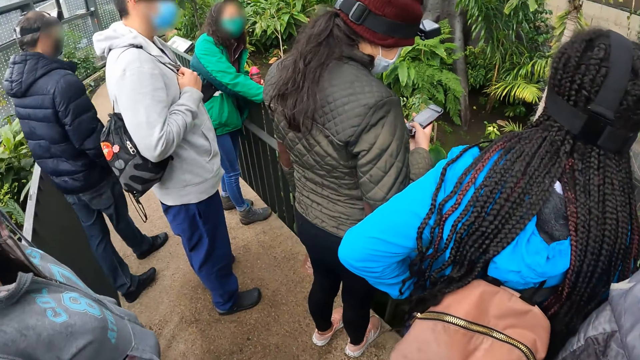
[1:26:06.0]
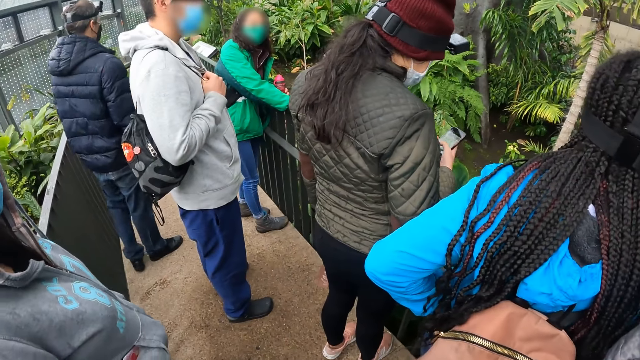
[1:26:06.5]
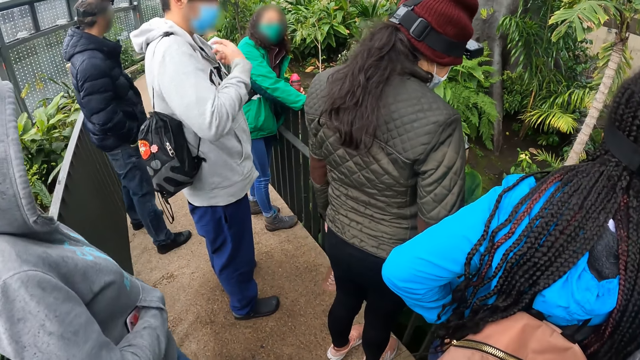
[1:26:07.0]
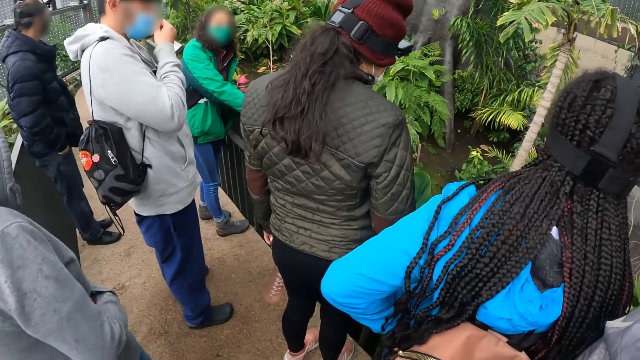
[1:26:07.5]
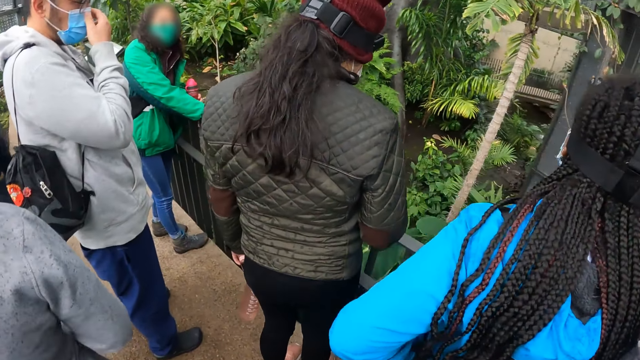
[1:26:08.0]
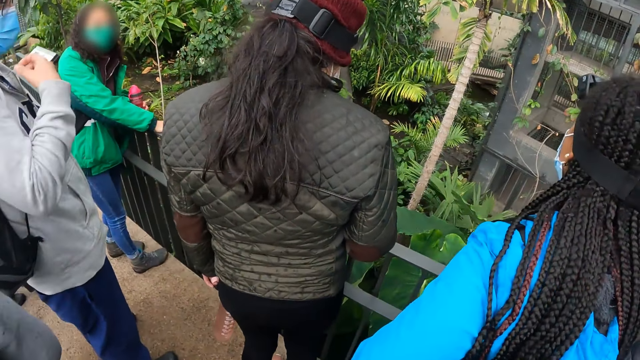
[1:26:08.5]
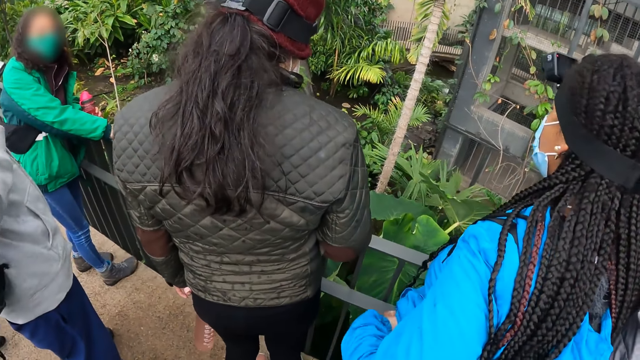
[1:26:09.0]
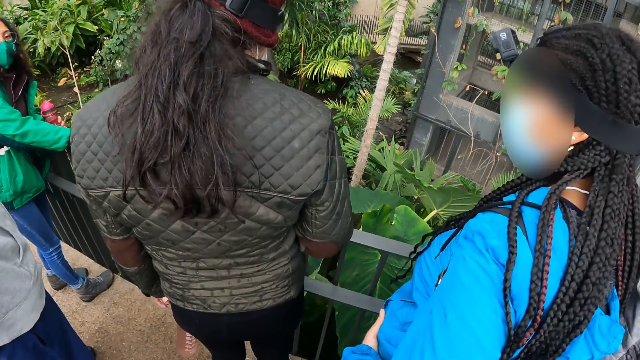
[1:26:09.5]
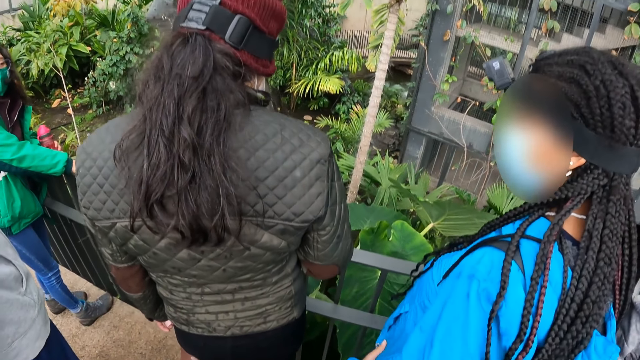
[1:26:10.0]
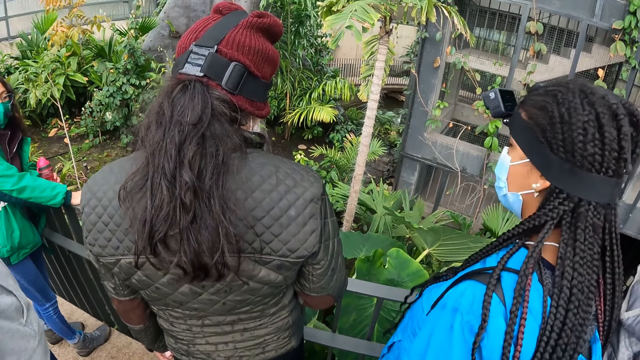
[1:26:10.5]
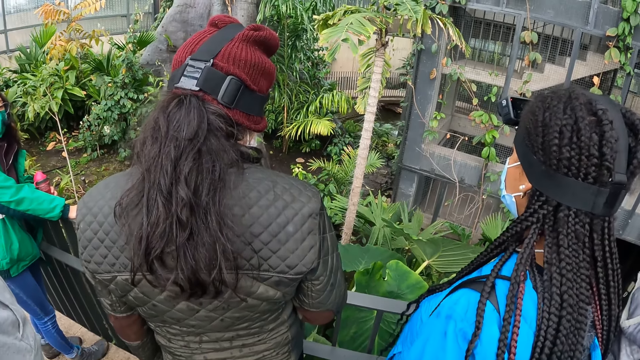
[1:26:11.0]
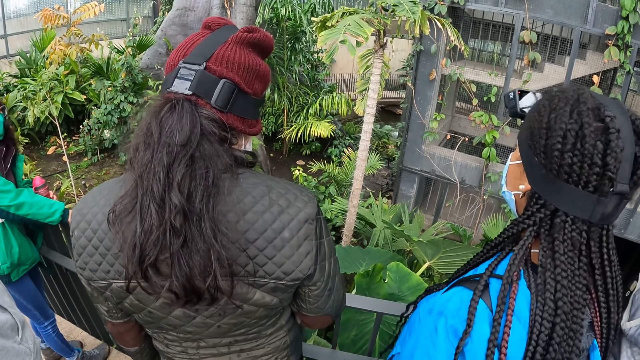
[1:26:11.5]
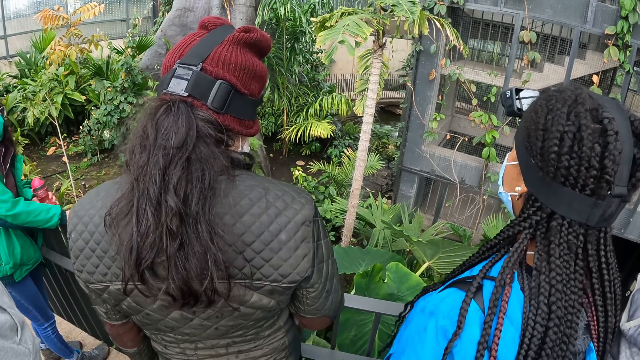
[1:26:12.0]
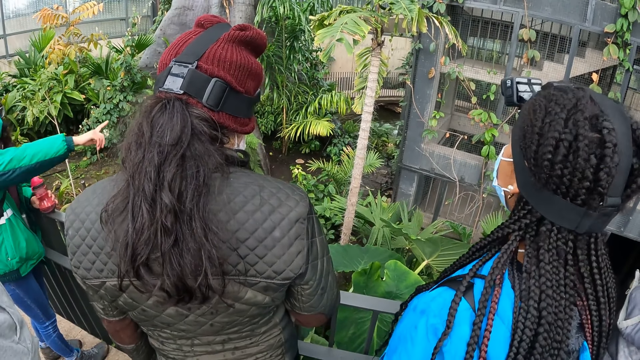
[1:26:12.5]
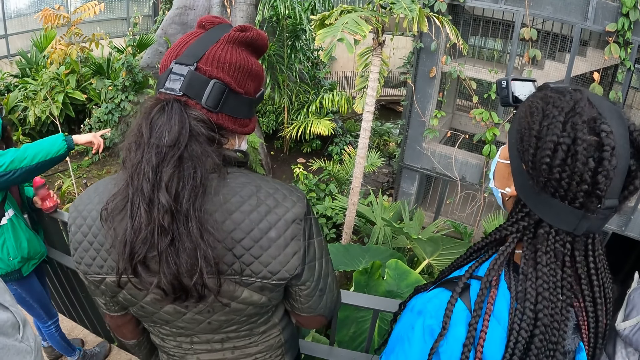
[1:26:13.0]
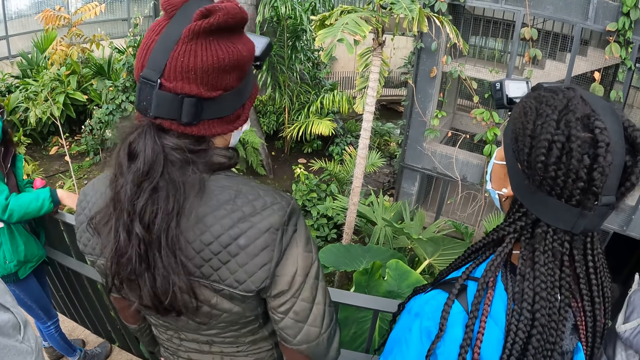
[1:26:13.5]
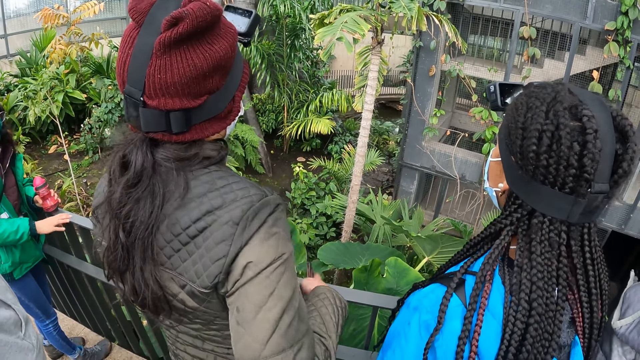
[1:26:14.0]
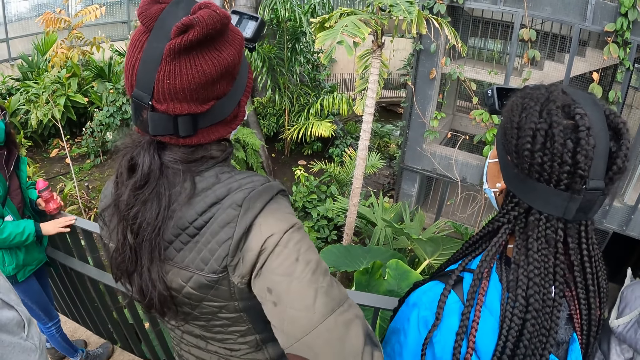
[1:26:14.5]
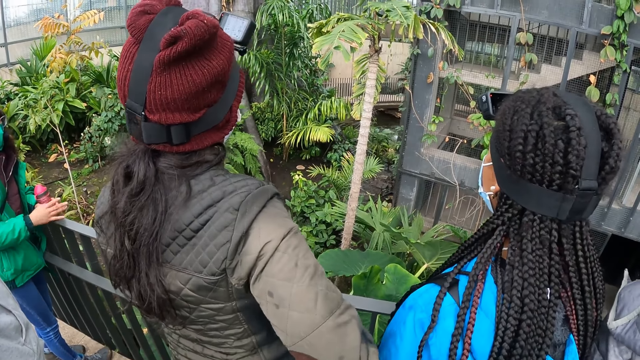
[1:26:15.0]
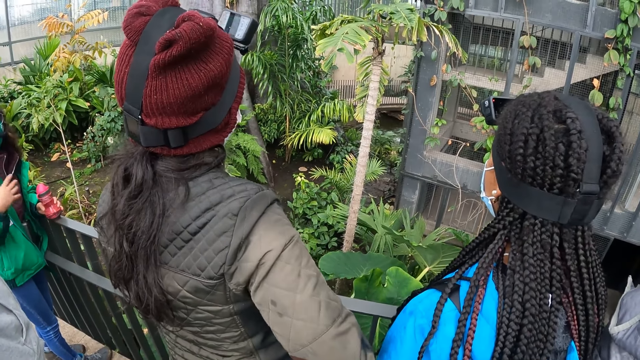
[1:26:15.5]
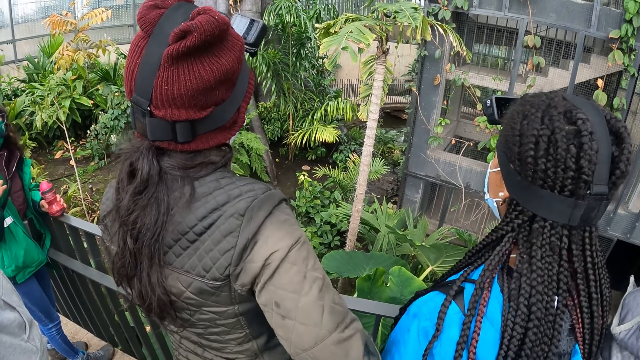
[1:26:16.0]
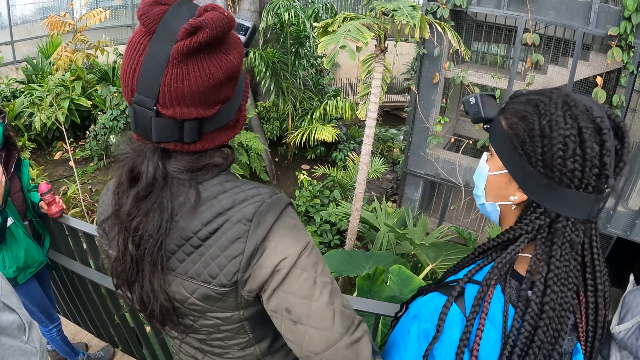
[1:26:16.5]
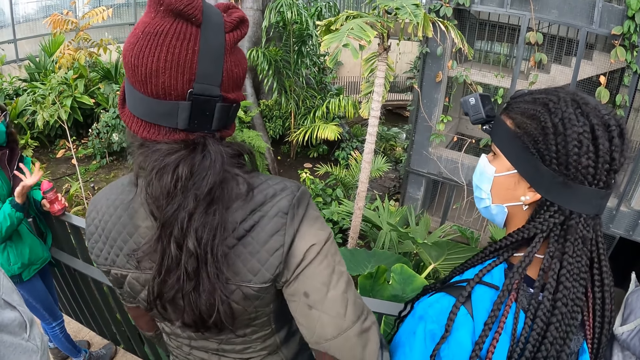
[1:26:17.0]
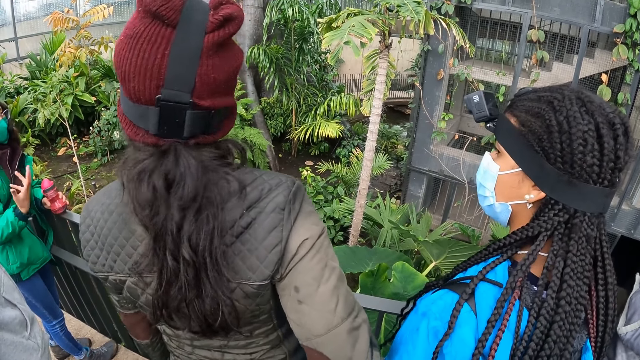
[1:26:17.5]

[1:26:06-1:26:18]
A man adjusts his nose mask with his right hand. A woman addresses the group of people. A lady points.

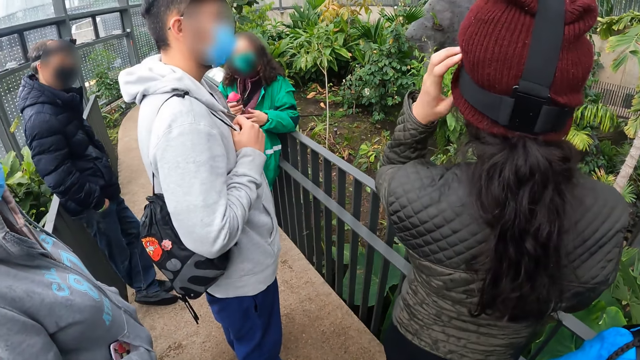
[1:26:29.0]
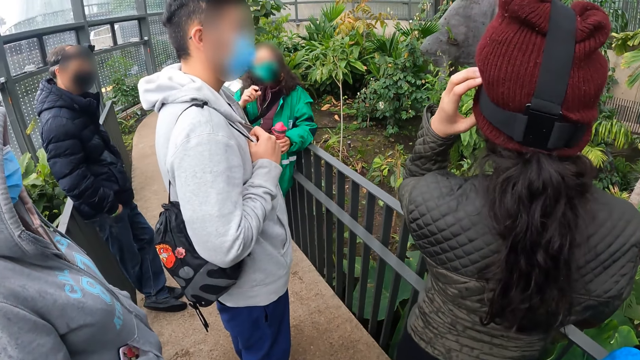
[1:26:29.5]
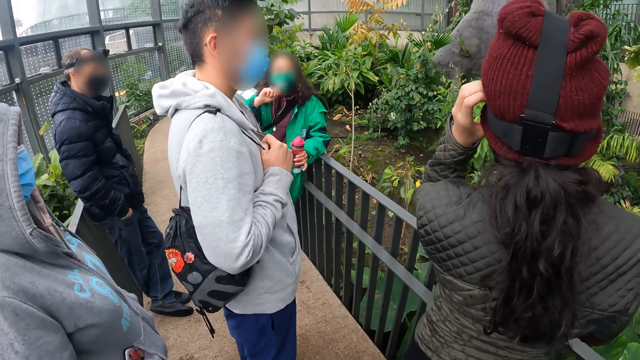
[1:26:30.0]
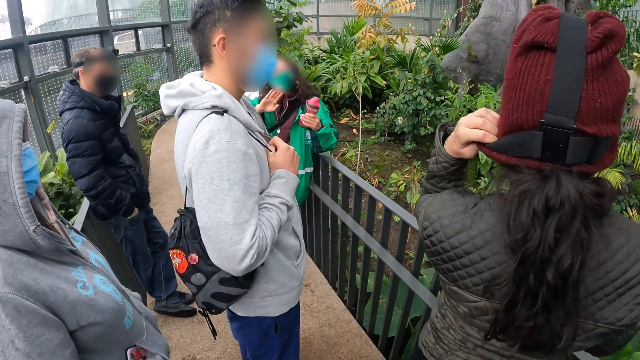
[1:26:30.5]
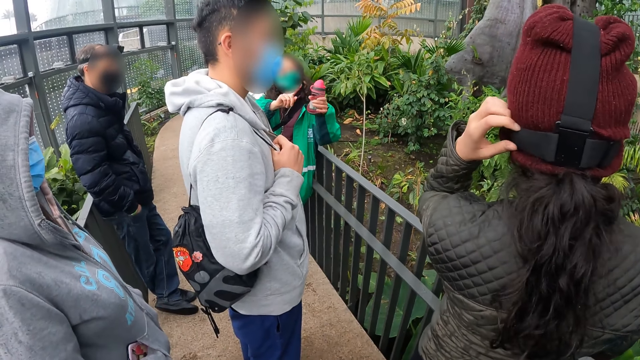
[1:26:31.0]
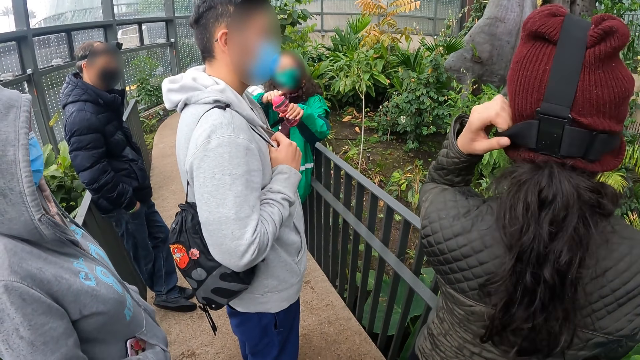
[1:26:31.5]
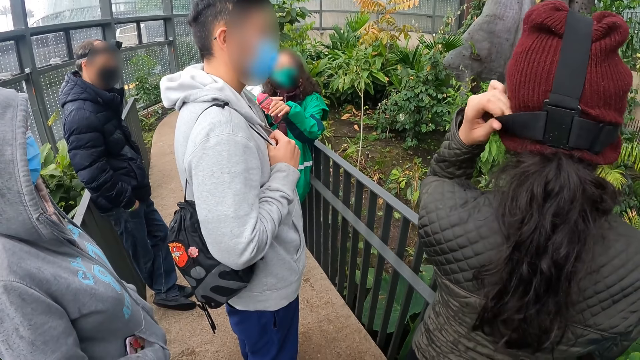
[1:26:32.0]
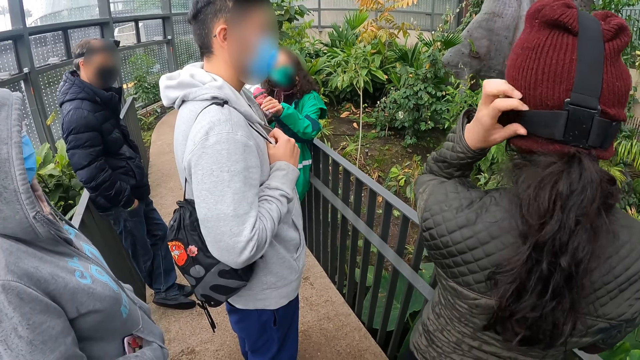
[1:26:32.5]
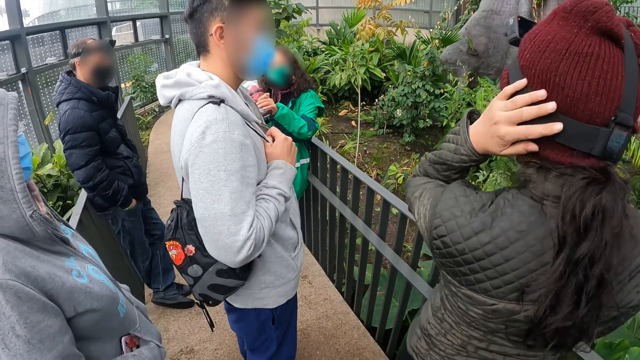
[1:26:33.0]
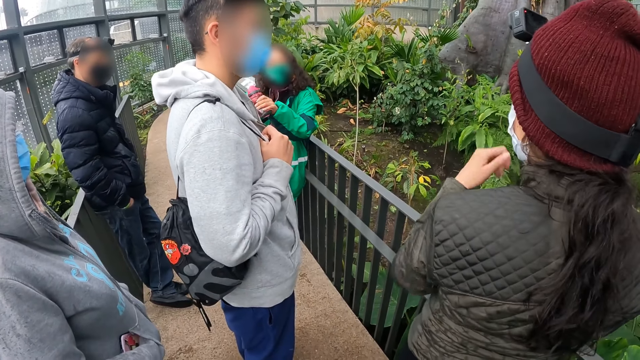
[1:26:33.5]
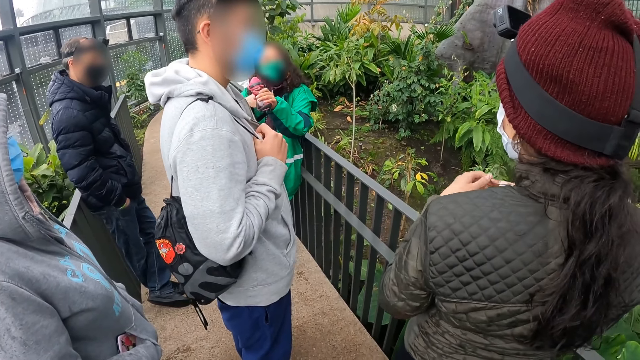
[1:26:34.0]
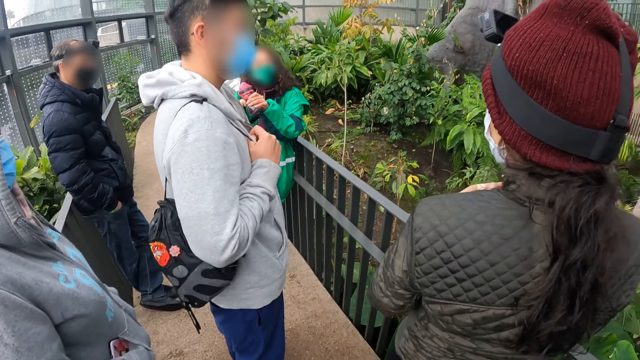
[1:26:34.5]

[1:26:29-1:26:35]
The woman adjusts the hood on her head with her left hand. Another woman passes a bottle of water from her right hand to her left hand. A lady touches the camera strap.
